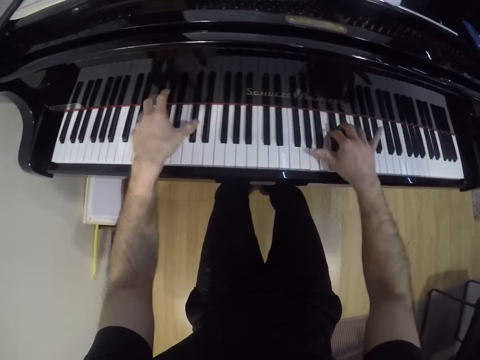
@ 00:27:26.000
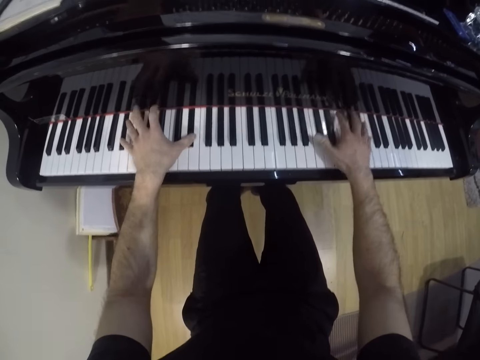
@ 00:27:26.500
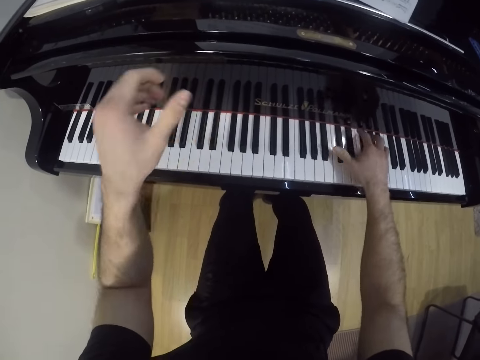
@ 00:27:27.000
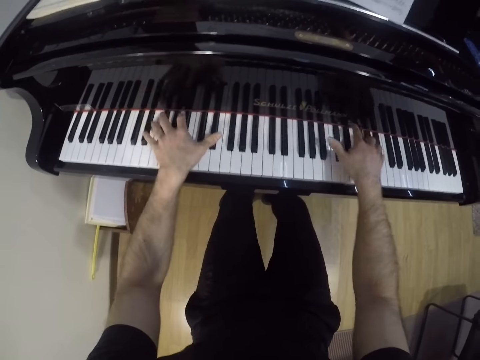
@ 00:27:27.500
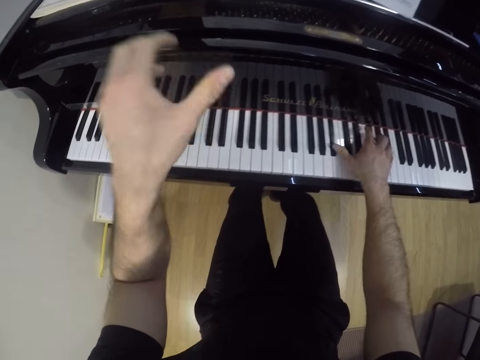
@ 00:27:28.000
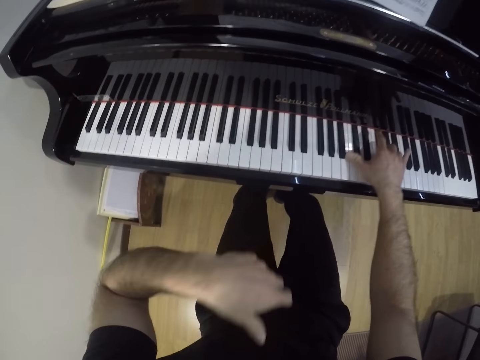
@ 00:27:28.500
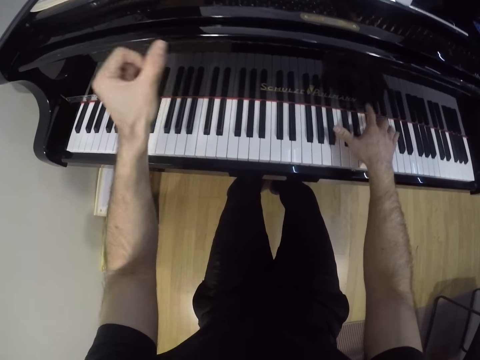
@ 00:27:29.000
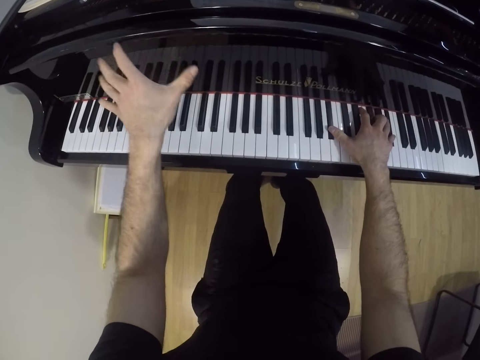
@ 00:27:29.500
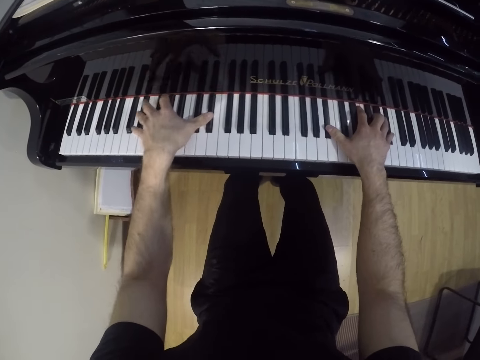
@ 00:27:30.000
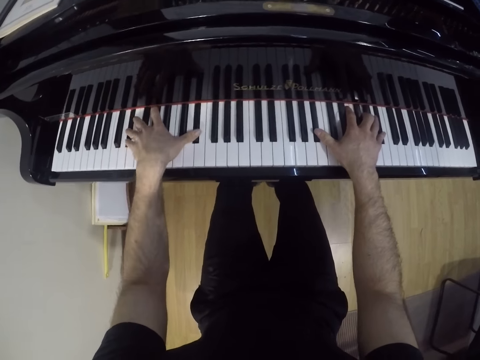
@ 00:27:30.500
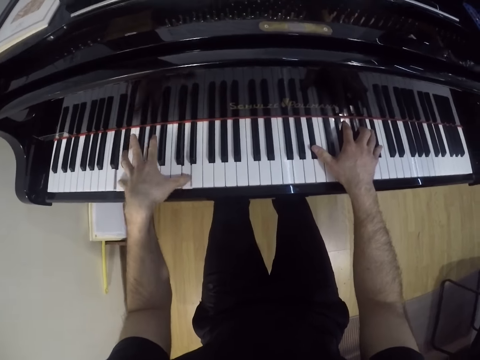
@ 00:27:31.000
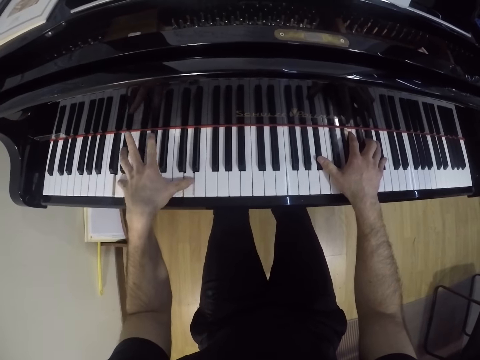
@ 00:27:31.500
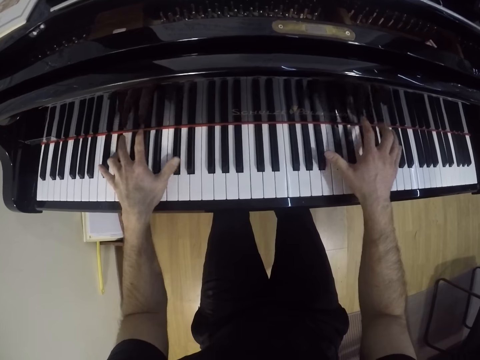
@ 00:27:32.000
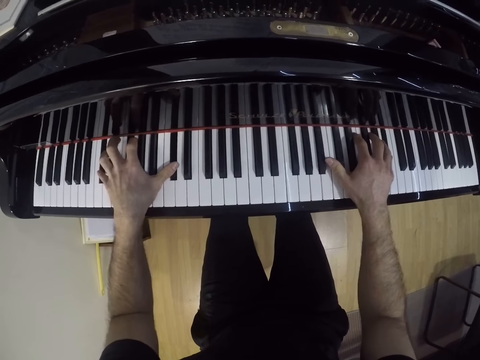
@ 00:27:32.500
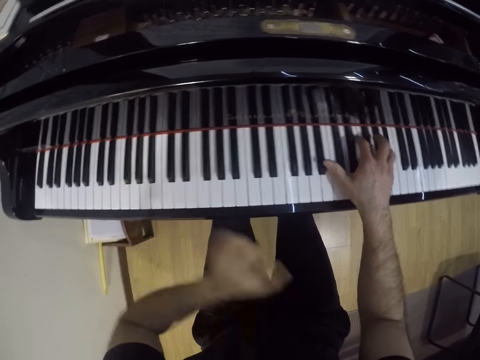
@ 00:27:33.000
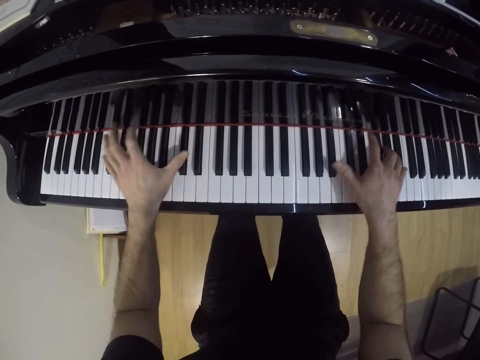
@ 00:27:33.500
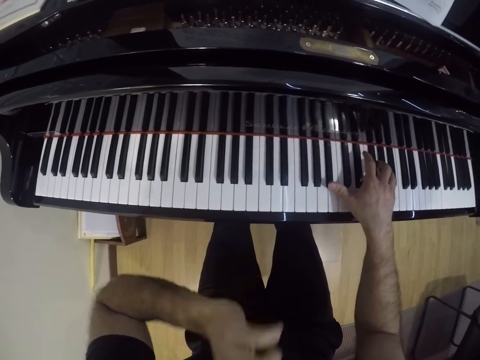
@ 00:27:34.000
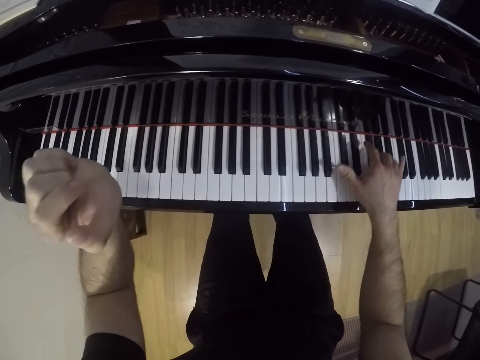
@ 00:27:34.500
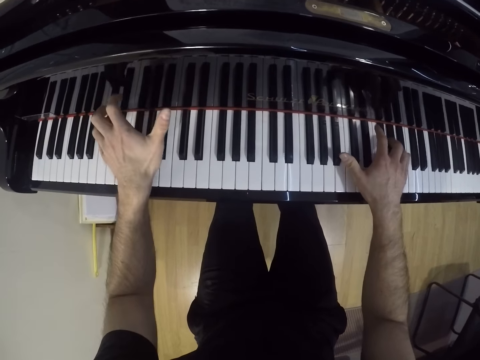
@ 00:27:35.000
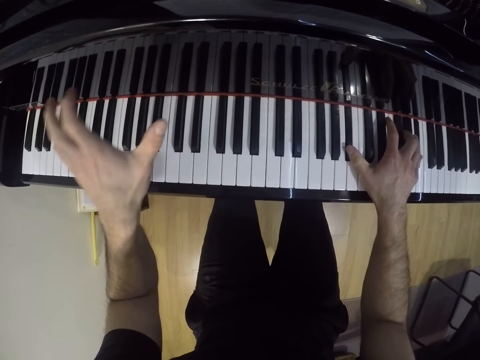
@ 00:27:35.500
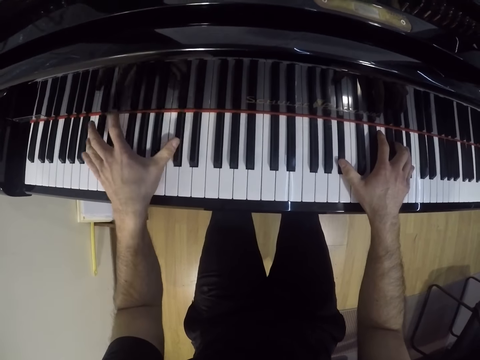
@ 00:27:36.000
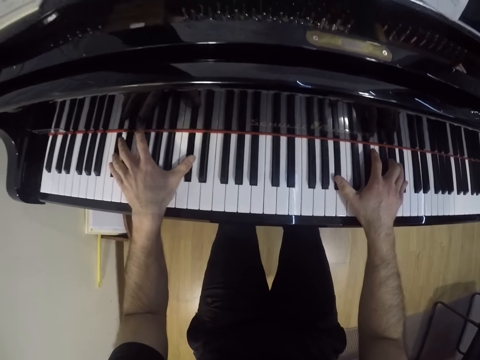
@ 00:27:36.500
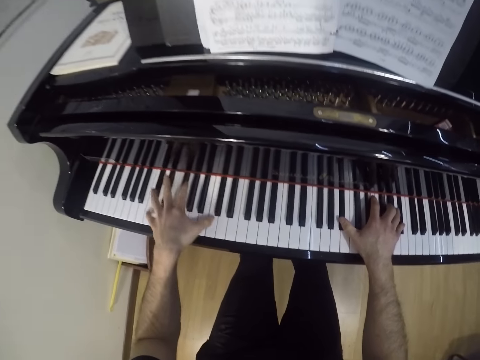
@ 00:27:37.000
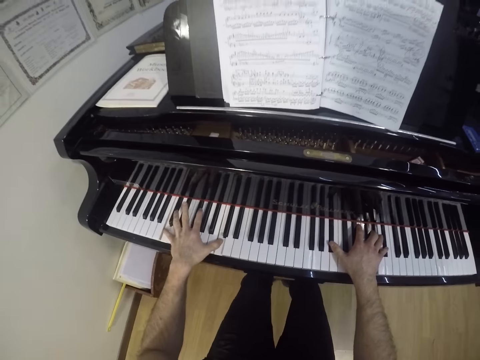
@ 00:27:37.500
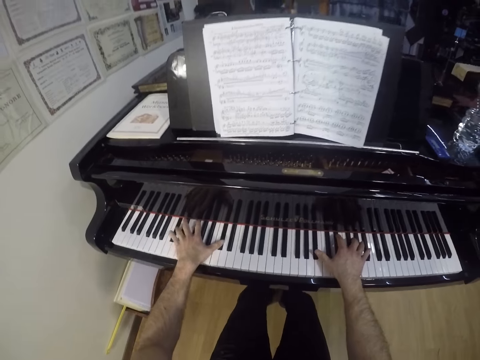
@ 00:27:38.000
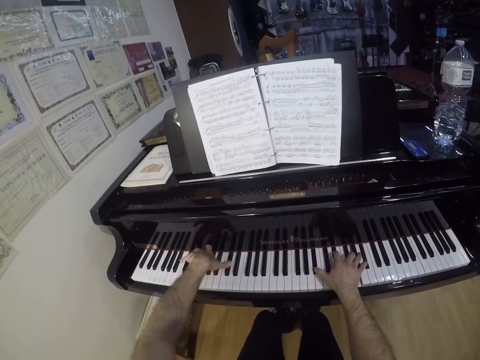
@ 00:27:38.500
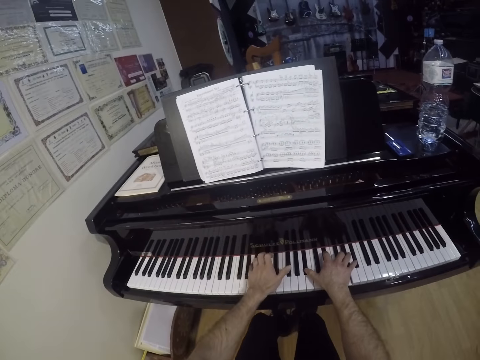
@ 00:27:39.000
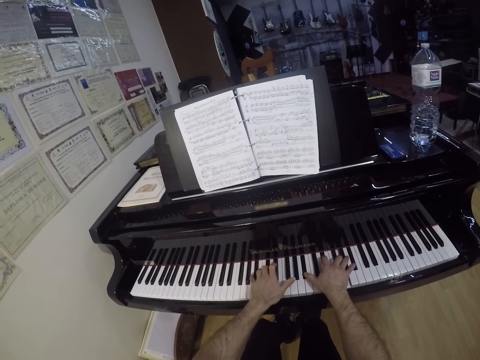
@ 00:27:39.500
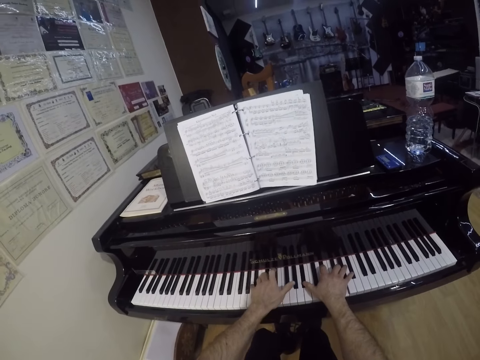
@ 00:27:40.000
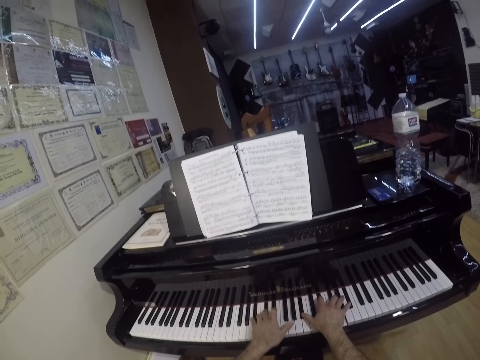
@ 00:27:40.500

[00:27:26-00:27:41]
The camera wearer lifts up the hand and puts the hand down. They play a piano. They lift up the hand and put the hand down. They play the piano.

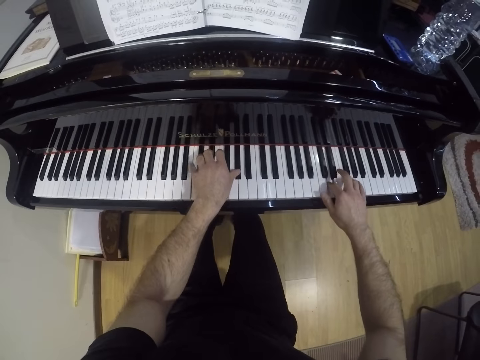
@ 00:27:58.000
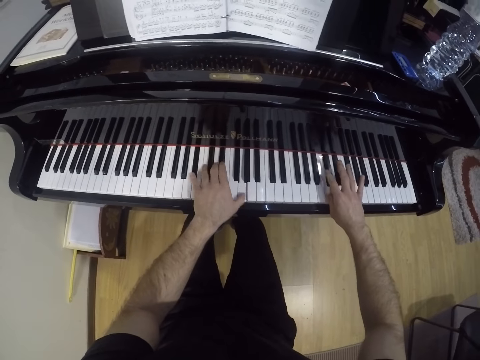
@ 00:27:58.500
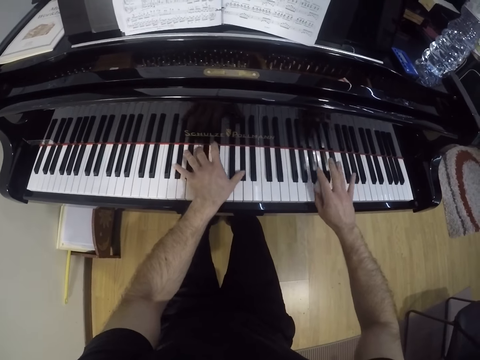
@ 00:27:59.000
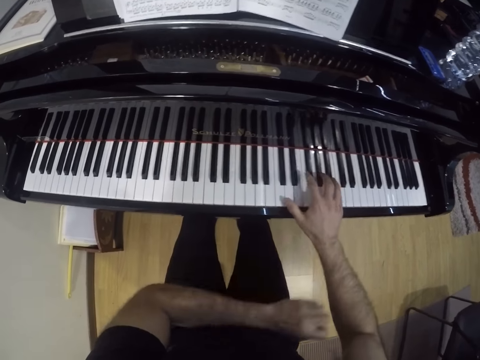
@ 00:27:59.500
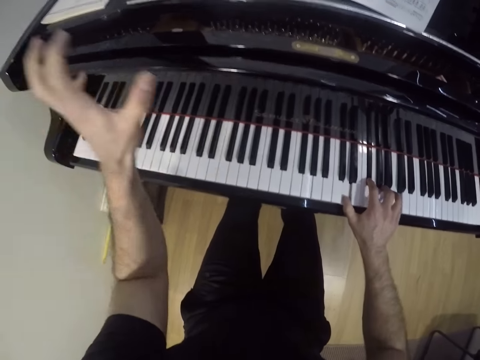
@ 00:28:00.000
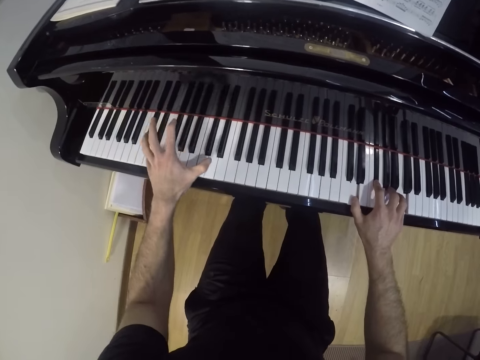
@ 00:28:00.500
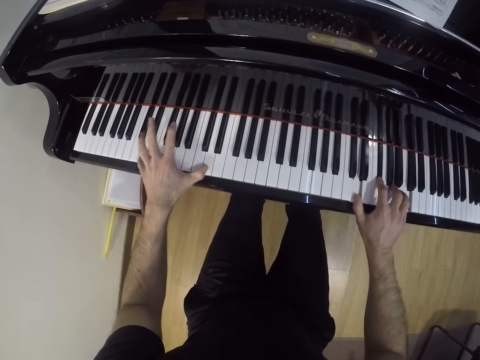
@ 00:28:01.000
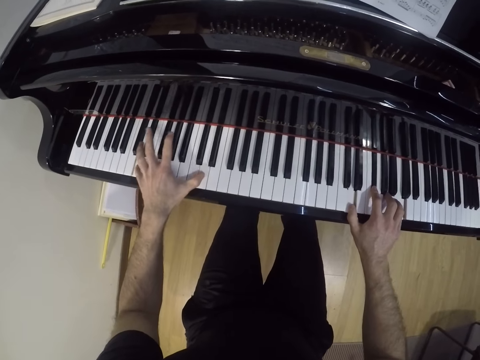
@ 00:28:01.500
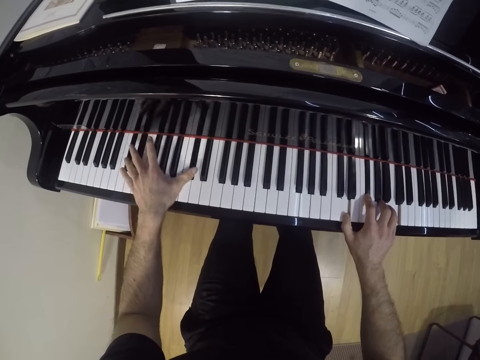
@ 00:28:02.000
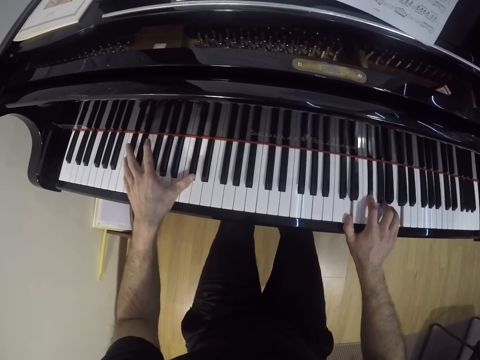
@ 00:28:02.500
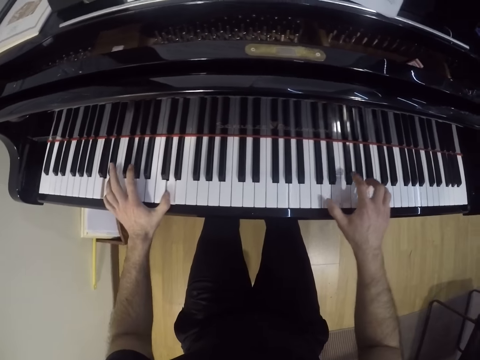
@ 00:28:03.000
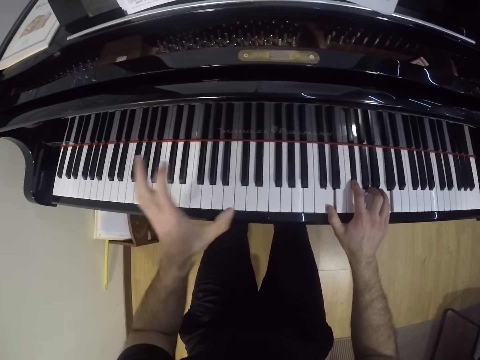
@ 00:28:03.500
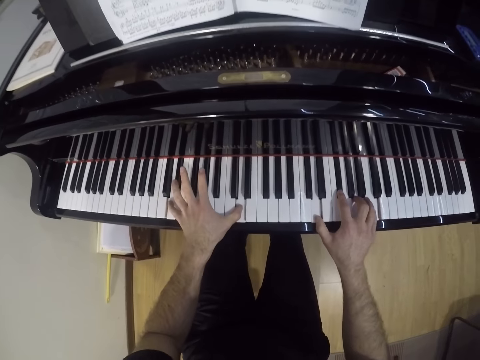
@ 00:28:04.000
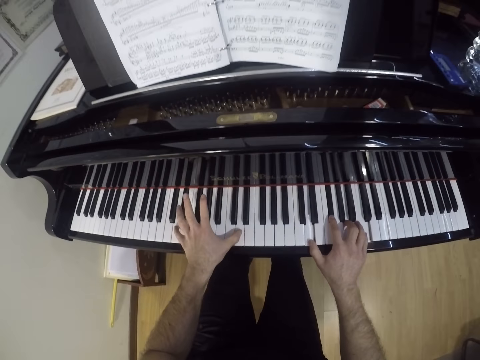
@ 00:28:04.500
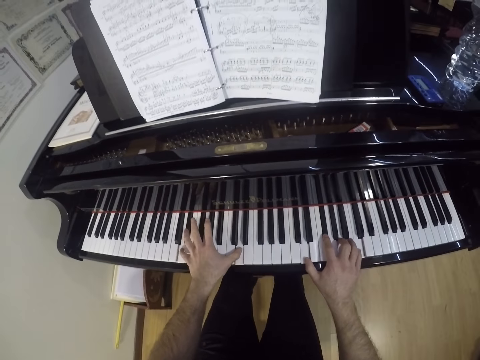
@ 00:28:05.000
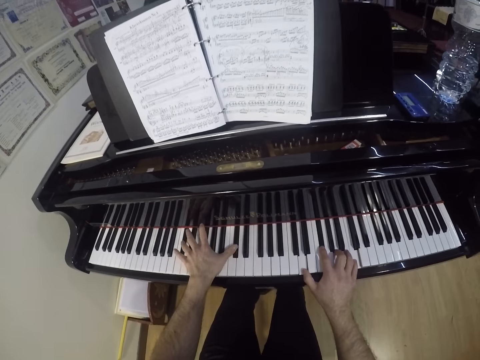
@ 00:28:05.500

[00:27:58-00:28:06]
The camera wearer lifts up the hand. They play a piano.
